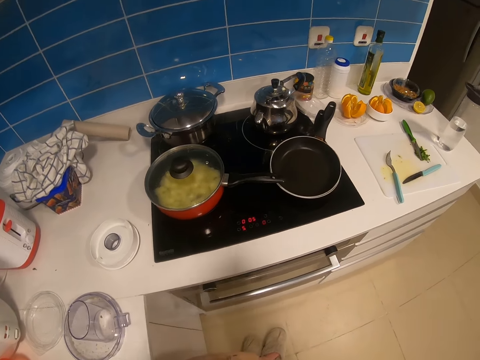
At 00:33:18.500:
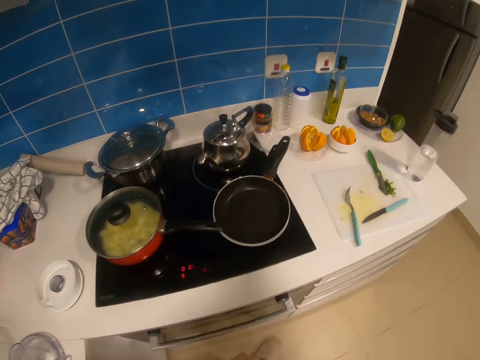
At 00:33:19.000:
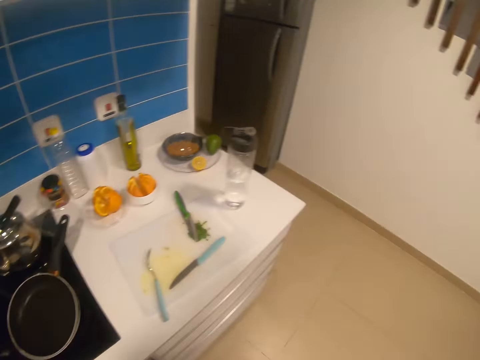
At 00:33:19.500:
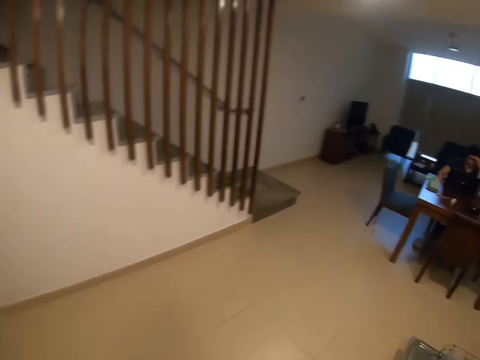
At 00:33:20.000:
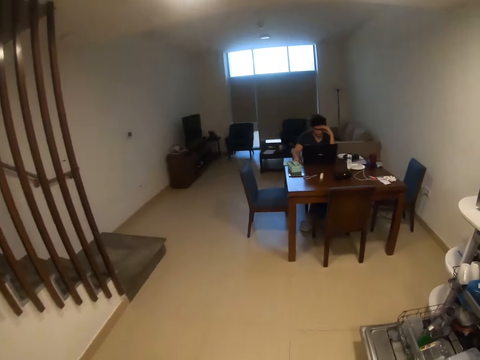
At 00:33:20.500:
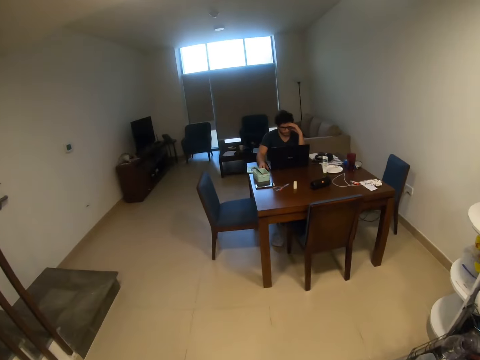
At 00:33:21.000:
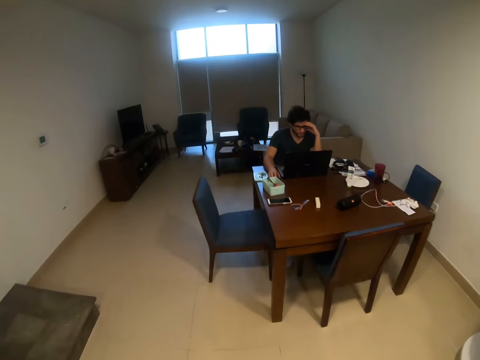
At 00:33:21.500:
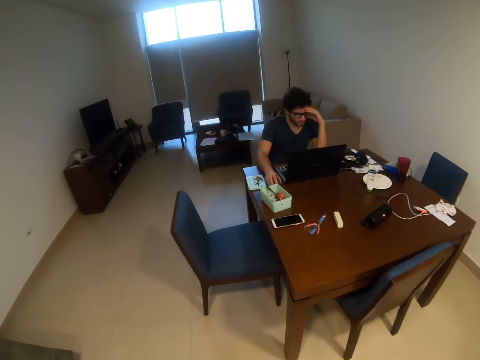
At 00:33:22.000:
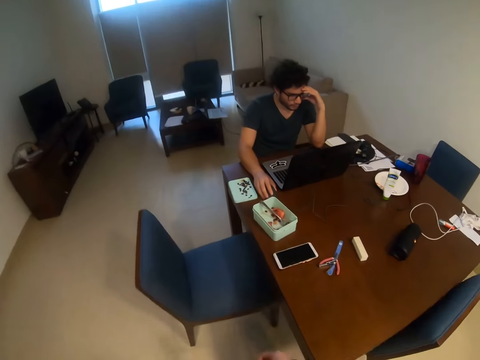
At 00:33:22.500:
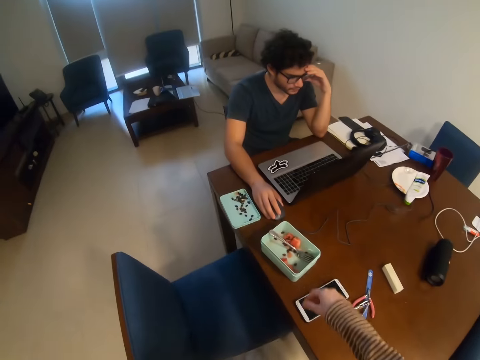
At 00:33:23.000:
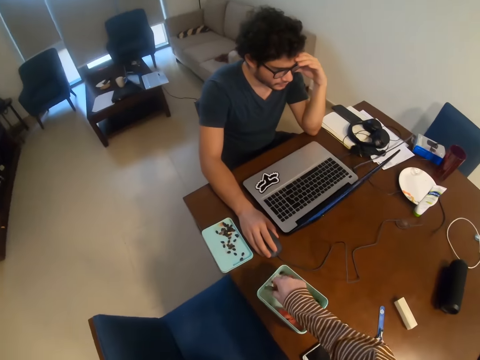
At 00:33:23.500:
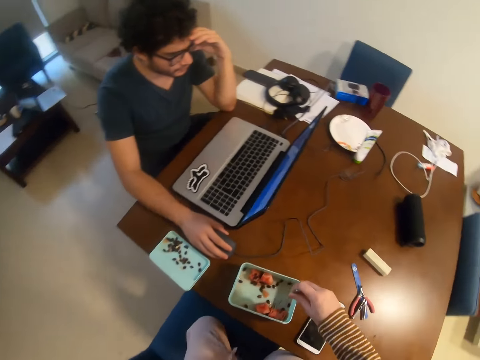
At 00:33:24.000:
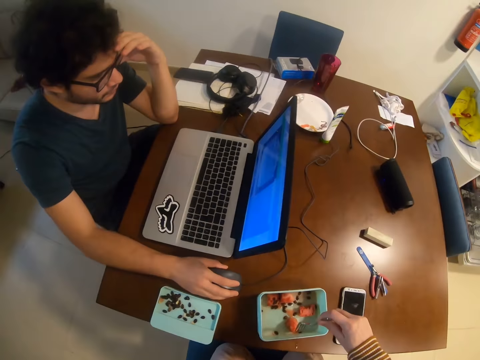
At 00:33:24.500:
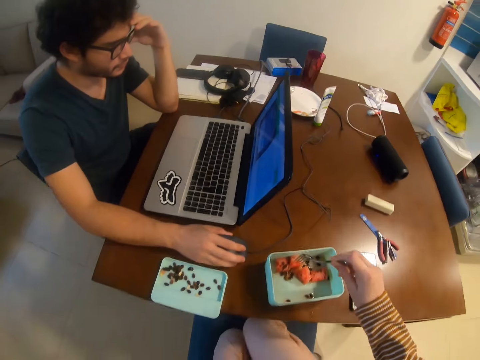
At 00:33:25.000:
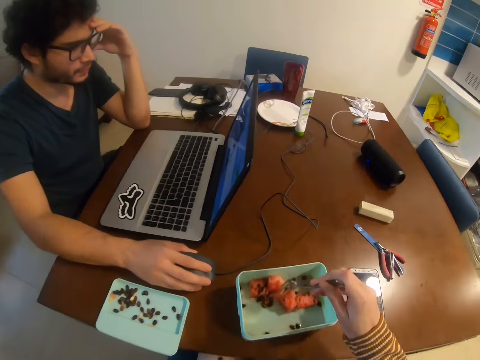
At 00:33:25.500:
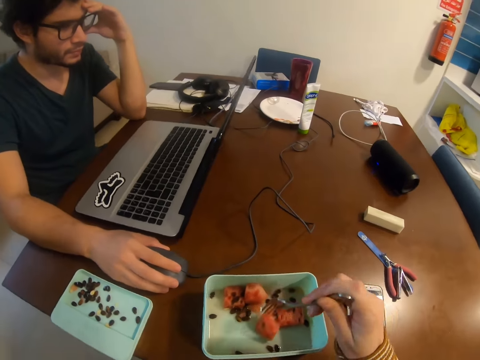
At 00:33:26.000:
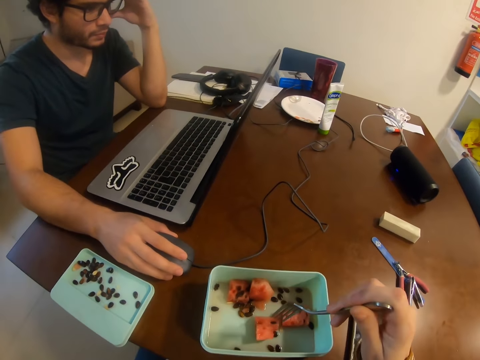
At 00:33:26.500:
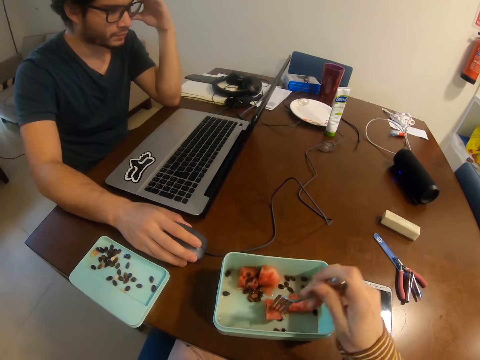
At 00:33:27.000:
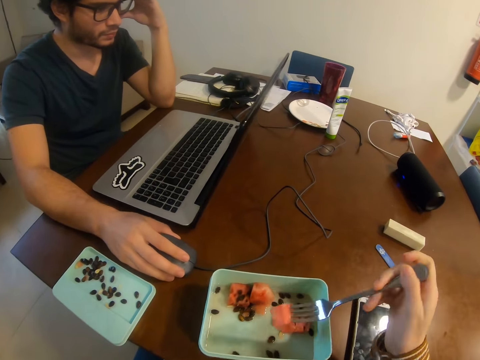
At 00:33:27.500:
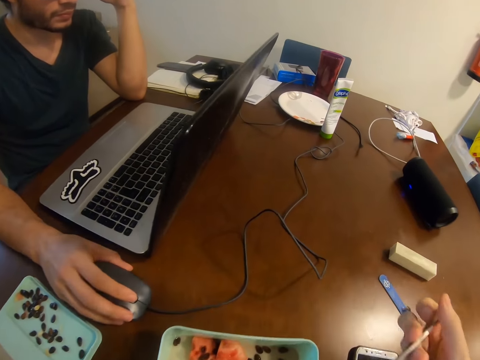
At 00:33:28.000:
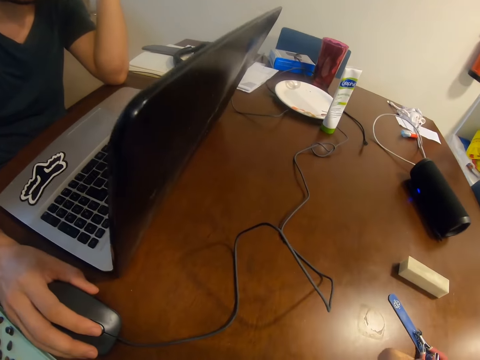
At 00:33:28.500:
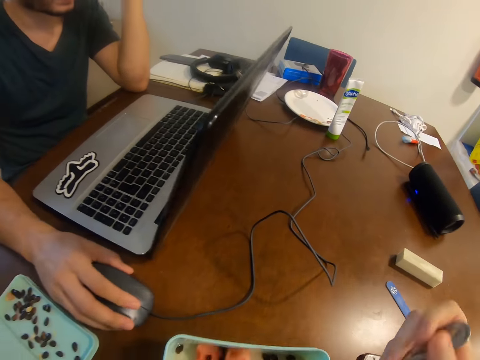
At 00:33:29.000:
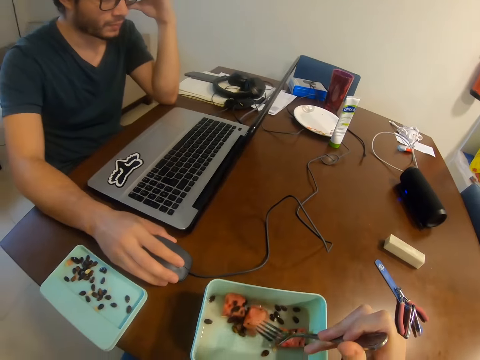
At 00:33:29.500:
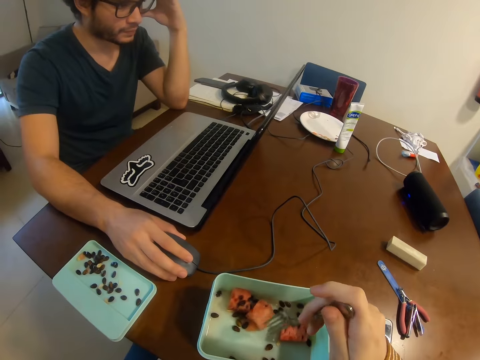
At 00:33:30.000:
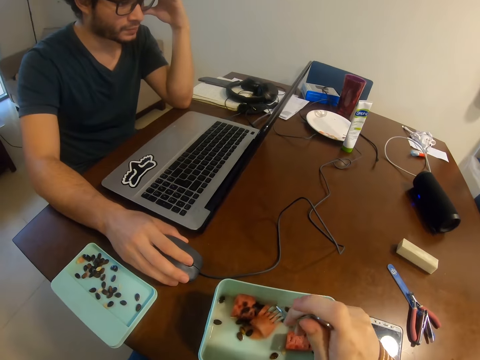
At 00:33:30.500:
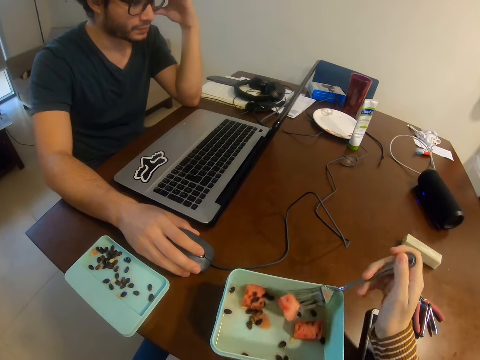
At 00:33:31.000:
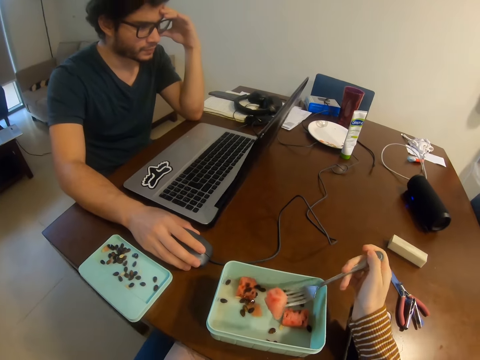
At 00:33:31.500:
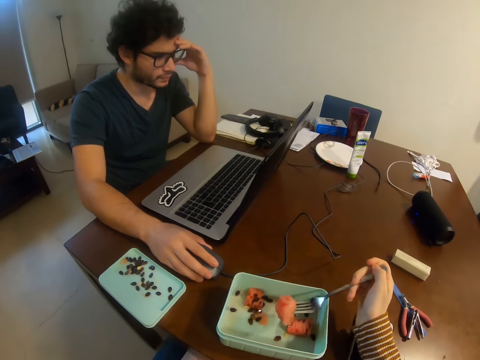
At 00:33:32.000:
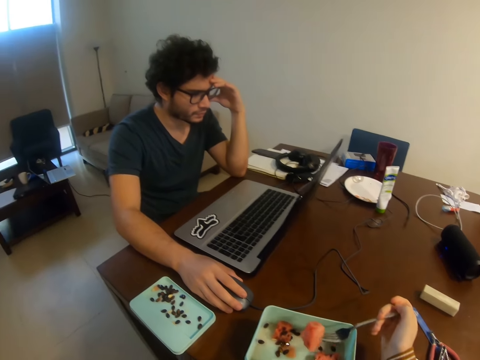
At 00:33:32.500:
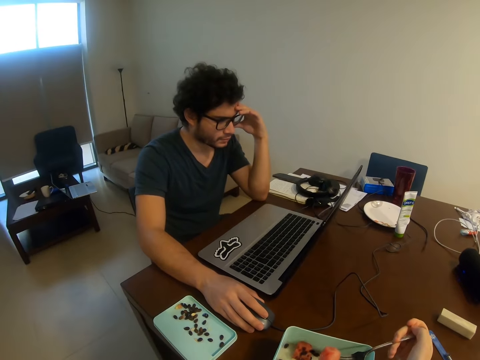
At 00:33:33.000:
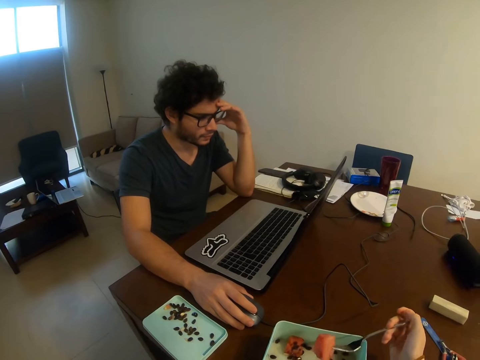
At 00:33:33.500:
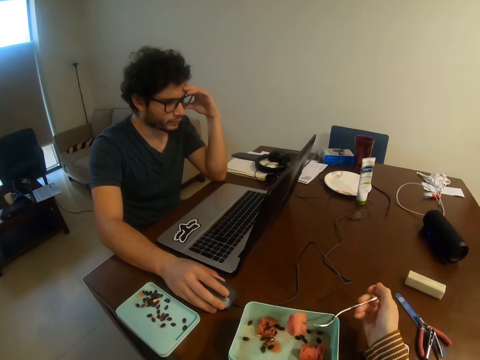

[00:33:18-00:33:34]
The camera wearer looks around. They walk around. They pick a fruit. They pick a fork from the container with the right hand. They look around. They eat the fruit. They move a melon in the tin with the fork. They pick the melon from the tin with the fork in the right hand. They pick the melon from the tin with the fork in the right hand again. They shake the fork with the melon in the right hand.

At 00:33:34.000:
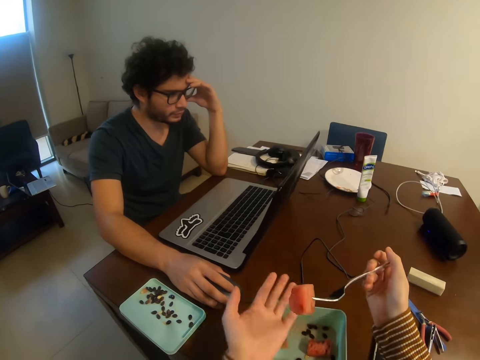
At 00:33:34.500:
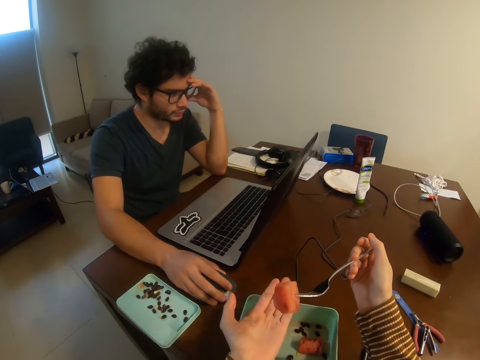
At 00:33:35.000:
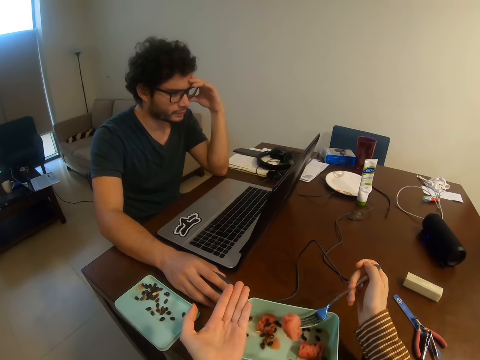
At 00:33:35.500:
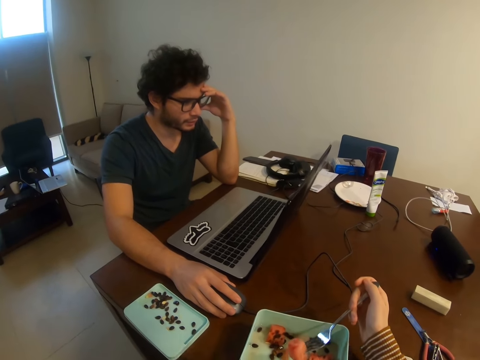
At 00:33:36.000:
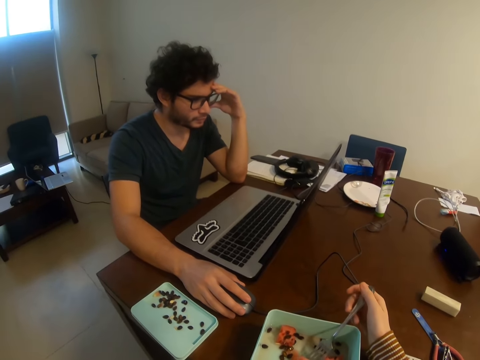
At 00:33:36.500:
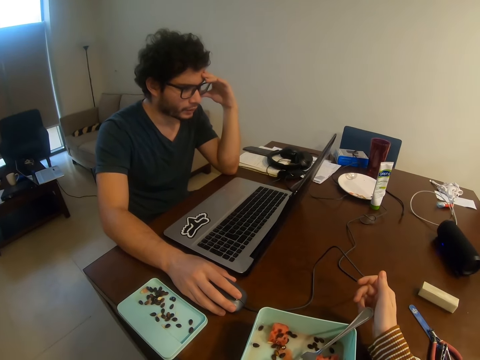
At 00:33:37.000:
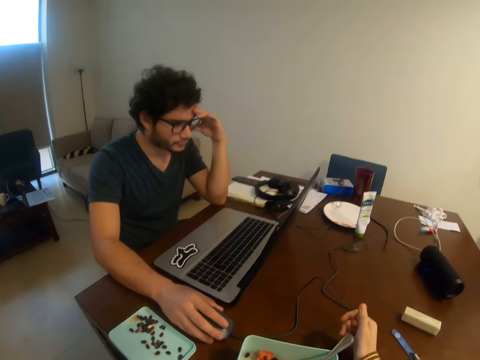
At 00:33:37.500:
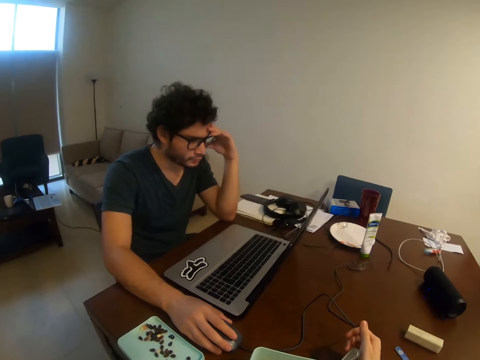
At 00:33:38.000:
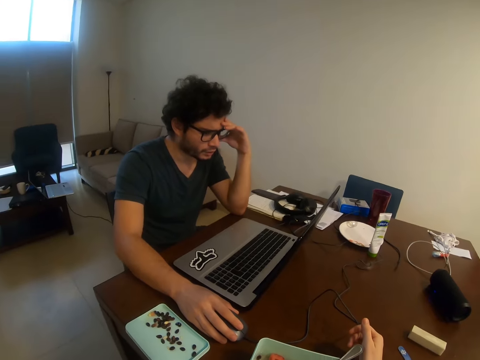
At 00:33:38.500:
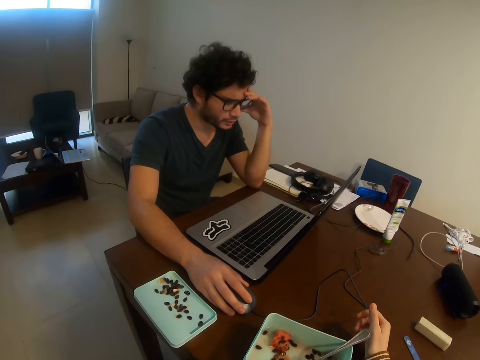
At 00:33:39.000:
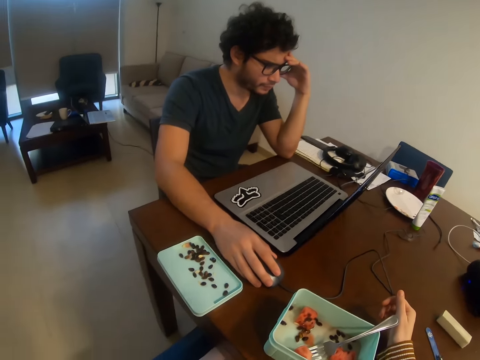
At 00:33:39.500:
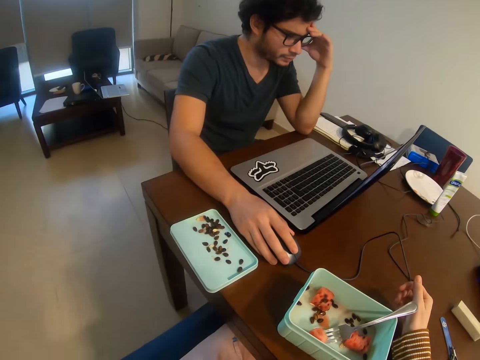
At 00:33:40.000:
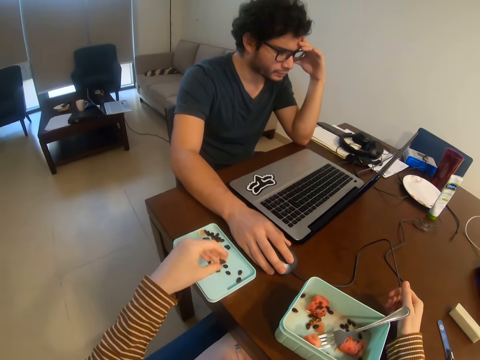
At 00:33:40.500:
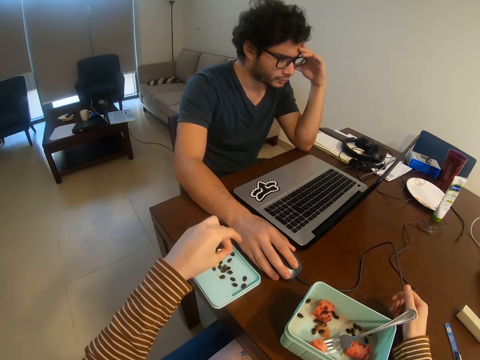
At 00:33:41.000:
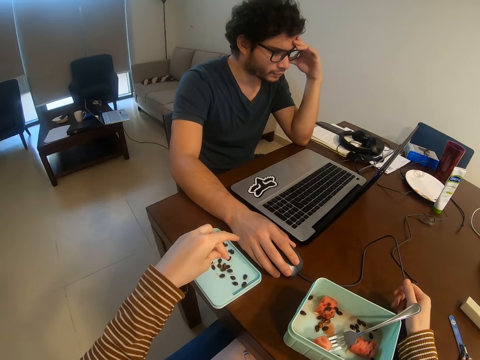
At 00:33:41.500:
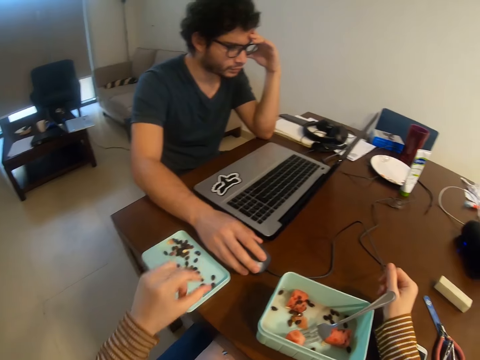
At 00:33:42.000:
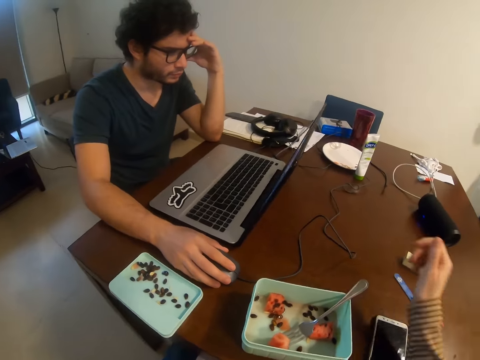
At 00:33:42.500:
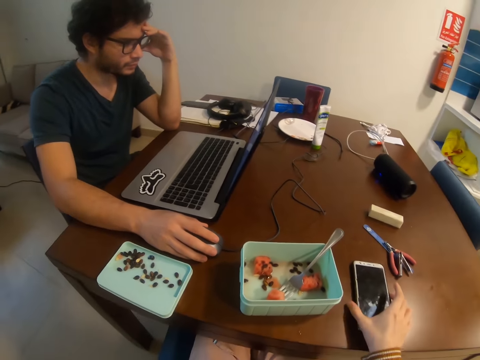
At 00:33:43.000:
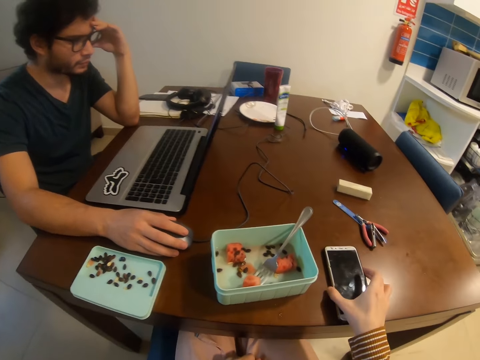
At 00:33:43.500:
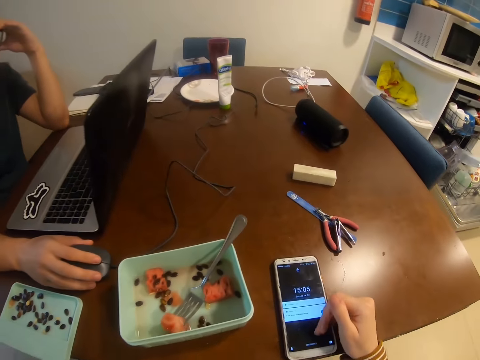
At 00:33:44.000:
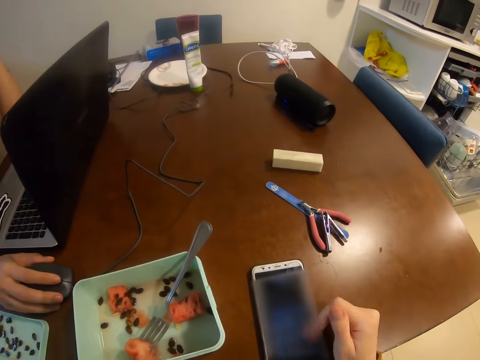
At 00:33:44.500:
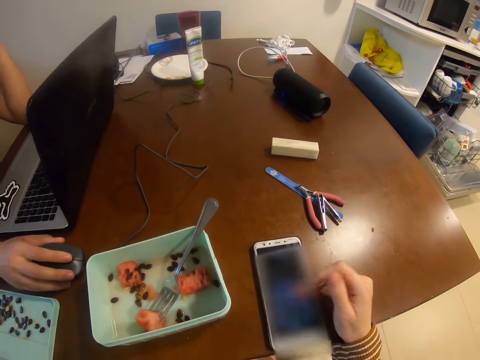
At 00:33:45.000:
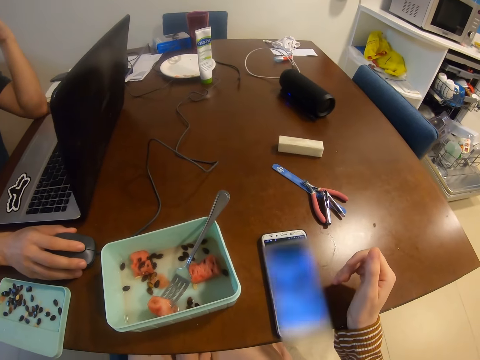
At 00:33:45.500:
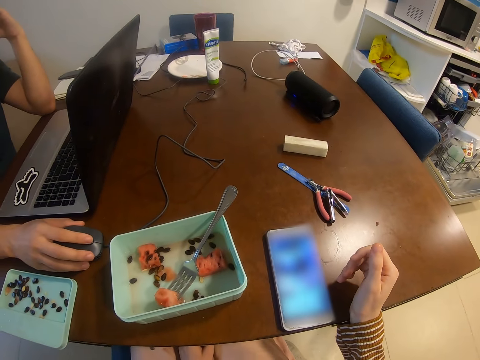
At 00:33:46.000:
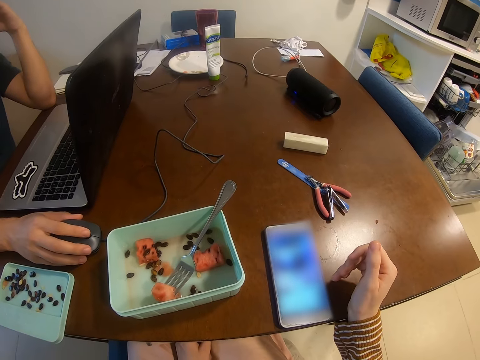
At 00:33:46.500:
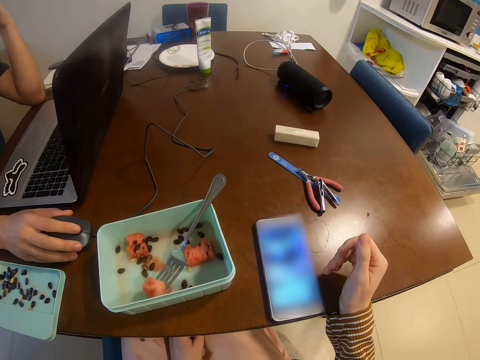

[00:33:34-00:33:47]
The camera wearer stretches the left hand palm. They drop the fork in the container. They drop a seed in the left hand in the container lid. They pick up a phone. They pull the phone on the table with the right hand. They operate the phone with the right hand.
